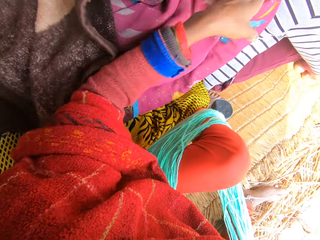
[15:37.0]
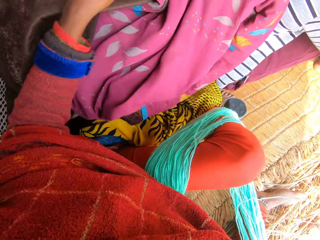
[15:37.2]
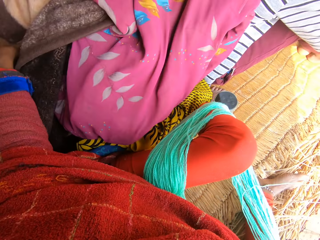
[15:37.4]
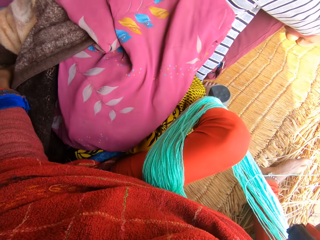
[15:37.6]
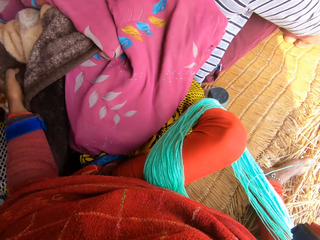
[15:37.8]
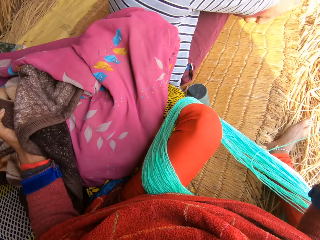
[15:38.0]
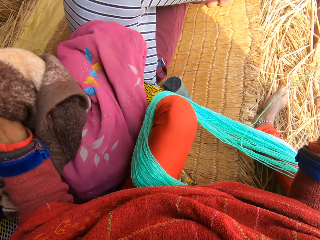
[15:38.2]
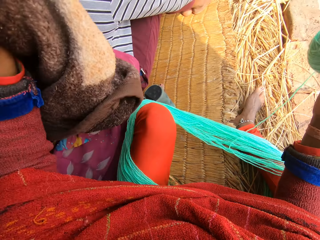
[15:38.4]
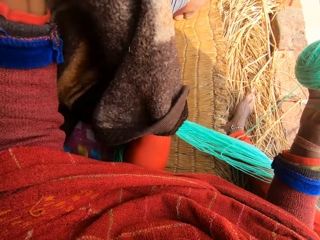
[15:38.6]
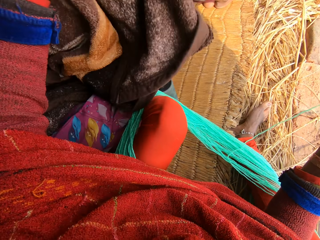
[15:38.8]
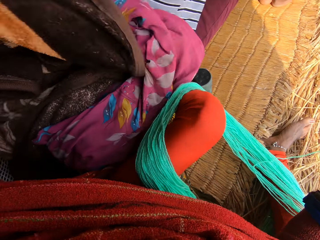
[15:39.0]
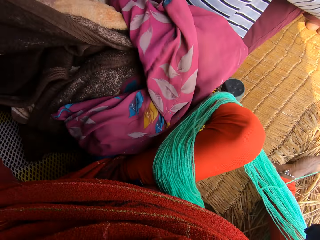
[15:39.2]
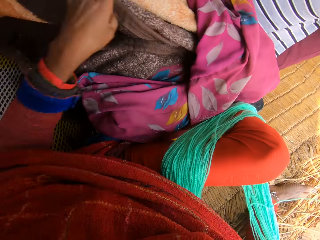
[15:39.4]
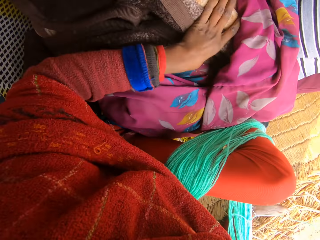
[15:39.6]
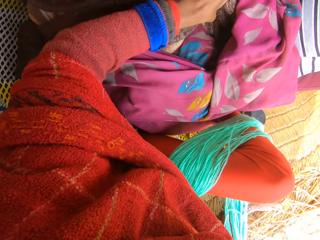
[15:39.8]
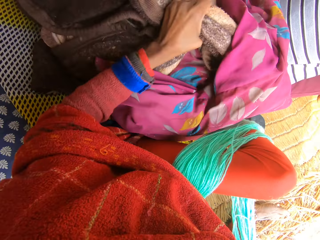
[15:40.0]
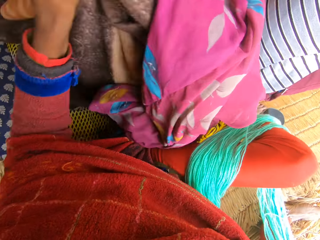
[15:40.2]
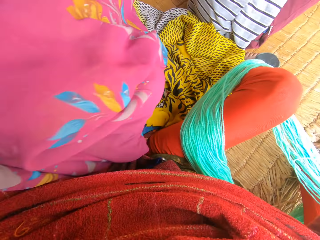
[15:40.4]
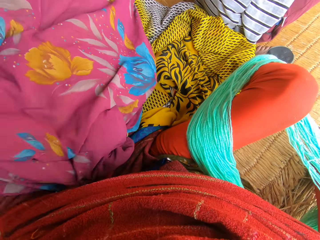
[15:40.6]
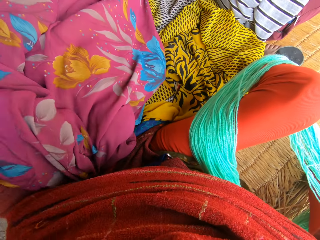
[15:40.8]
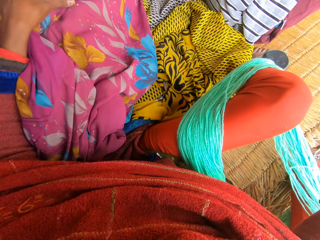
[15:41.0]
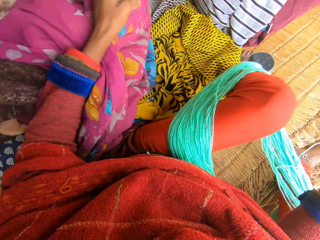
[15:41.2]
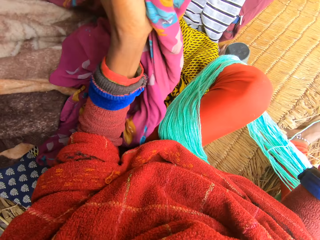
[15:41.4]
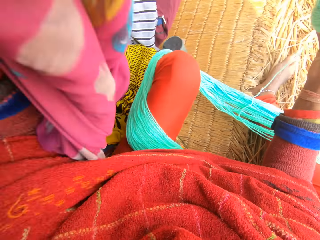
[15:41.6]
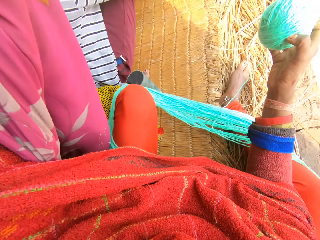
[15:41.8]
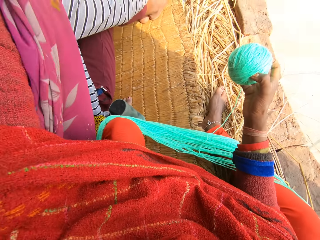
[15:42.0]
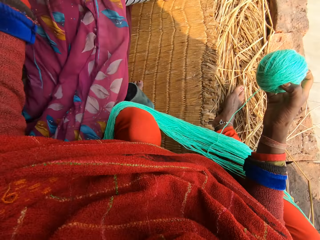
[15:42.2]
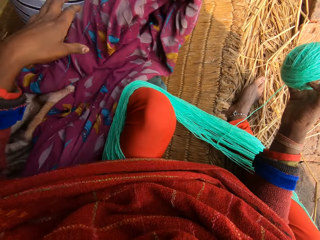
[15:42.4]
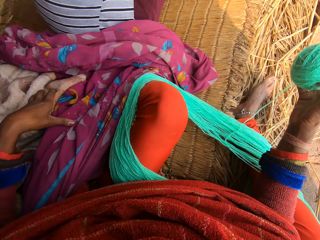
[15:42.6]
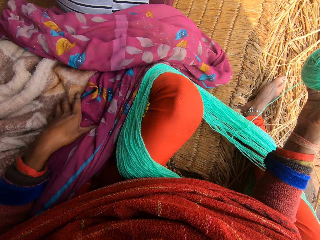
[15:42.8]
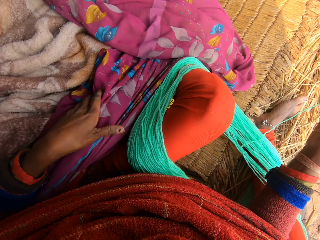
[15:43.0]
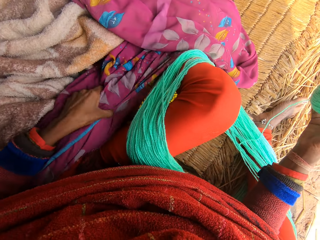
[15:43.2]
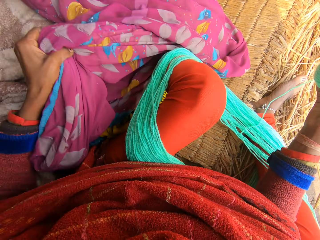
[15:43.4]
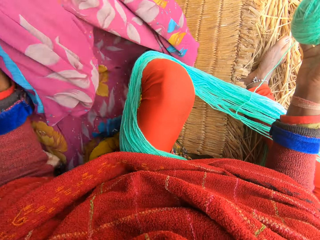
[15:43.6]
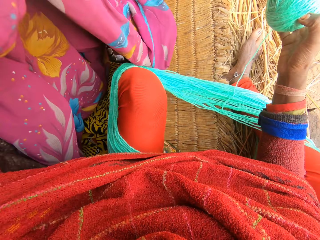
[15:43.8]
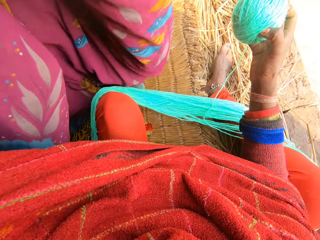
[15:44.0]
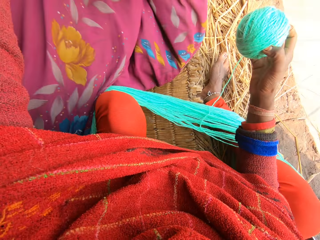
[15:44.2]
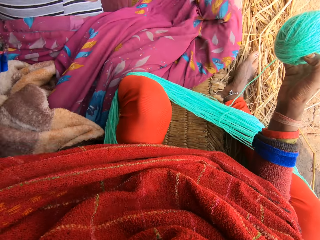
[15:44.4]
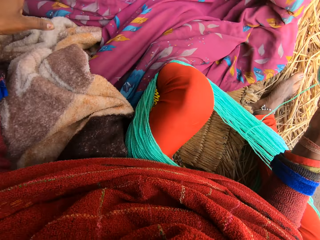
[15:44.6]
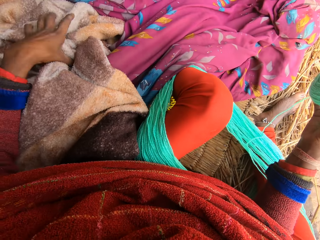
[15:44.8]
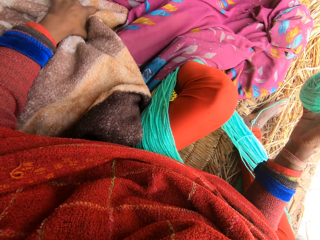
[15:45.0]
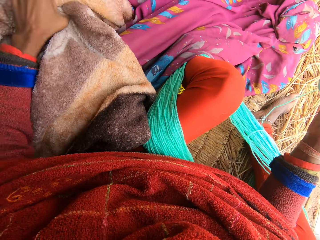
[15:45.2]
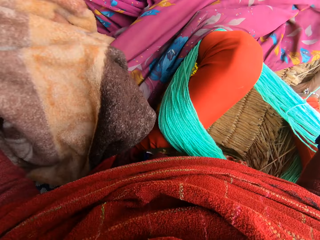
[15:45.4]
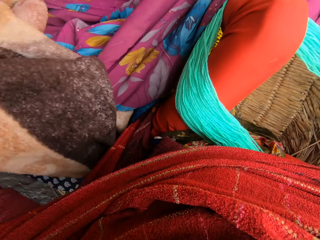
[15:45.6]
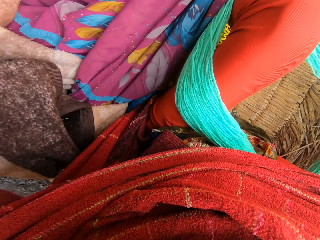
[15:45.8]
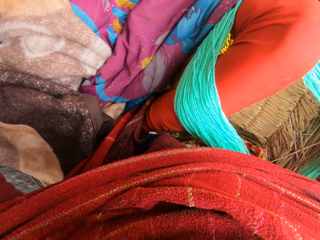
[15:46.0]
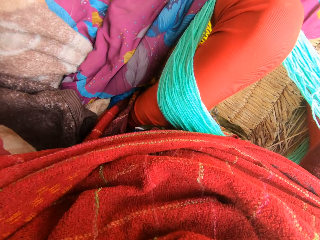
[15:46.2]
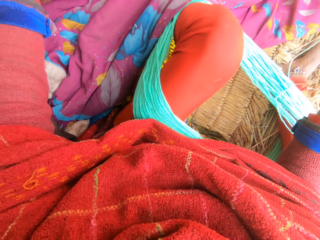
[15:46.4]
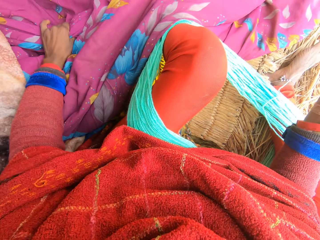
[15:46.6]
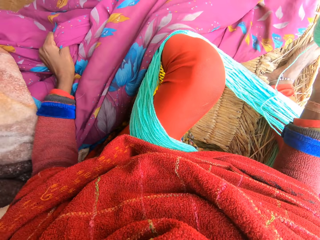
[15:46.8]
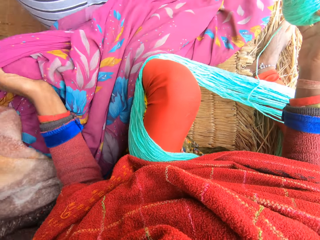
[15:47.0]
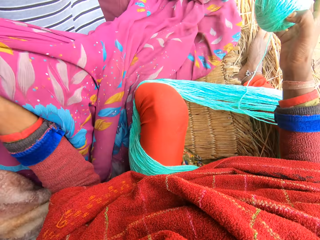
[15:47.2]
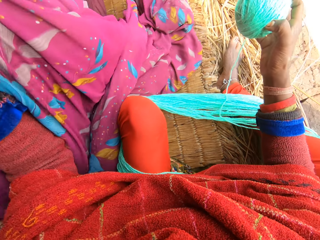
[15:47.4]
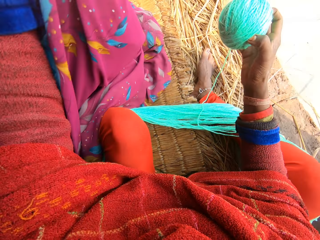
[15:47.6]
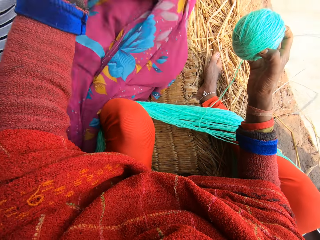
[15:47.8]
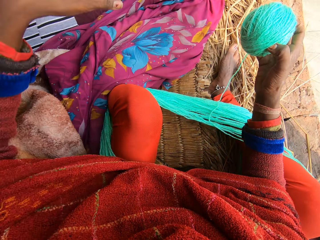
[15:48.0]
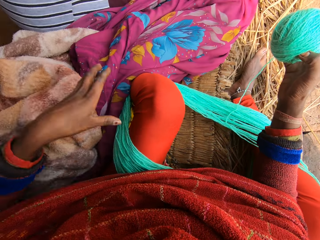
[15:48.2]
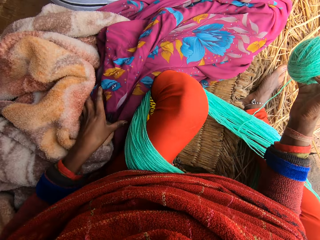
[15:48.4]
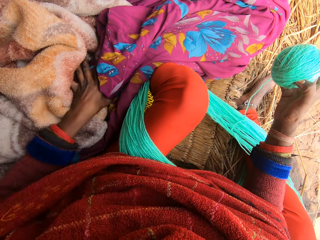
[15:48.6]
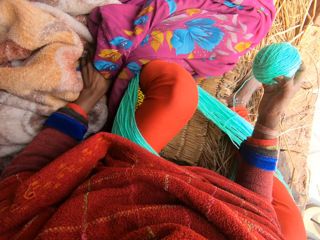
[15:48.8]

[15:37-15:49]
The camera wearer removes the blanket from the piece of cloth.

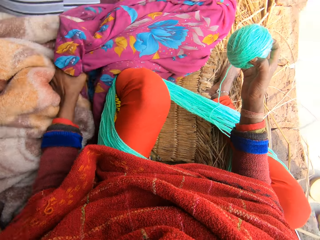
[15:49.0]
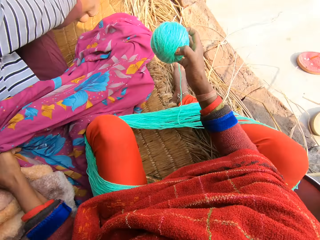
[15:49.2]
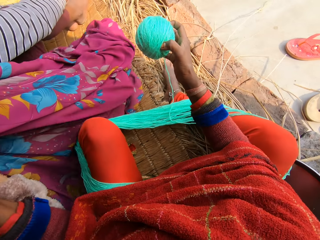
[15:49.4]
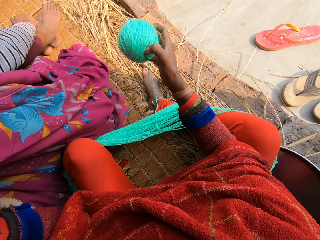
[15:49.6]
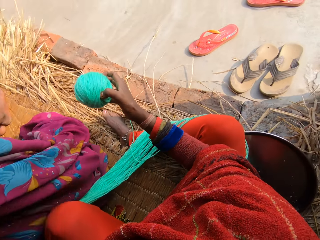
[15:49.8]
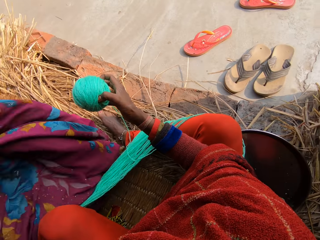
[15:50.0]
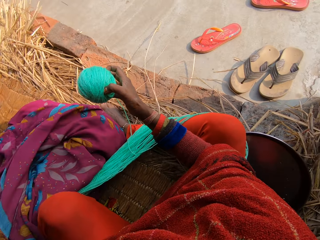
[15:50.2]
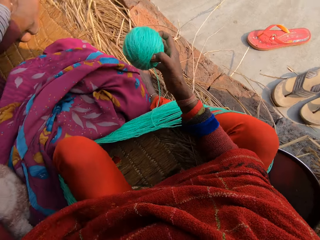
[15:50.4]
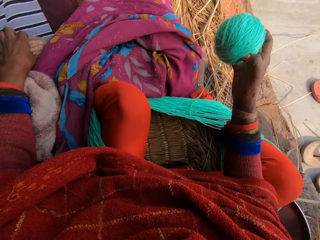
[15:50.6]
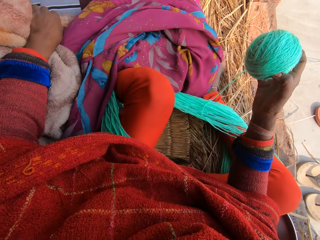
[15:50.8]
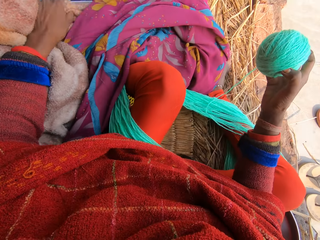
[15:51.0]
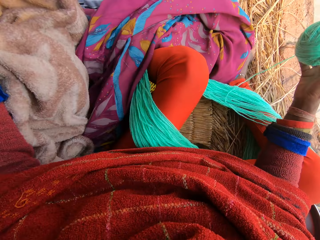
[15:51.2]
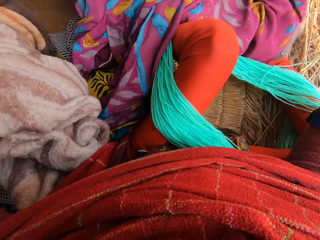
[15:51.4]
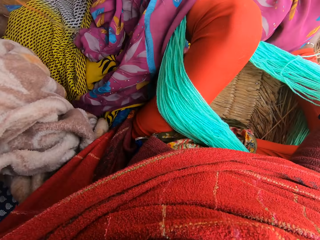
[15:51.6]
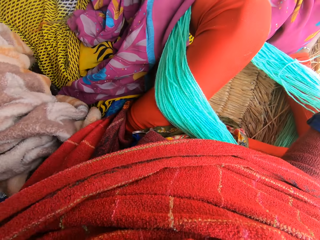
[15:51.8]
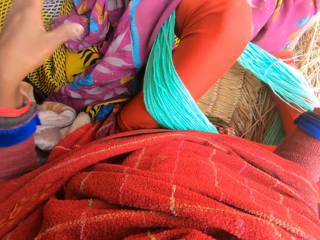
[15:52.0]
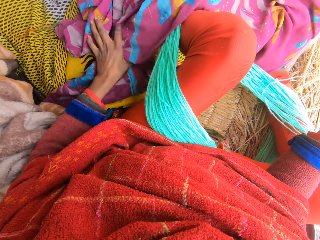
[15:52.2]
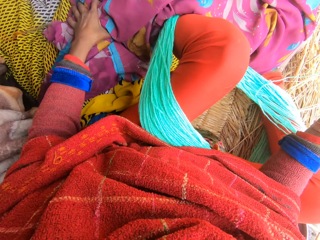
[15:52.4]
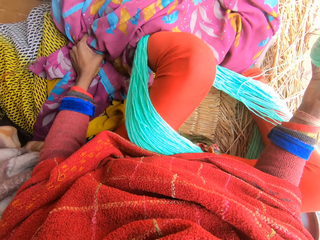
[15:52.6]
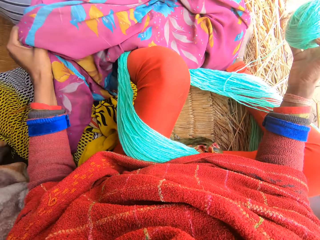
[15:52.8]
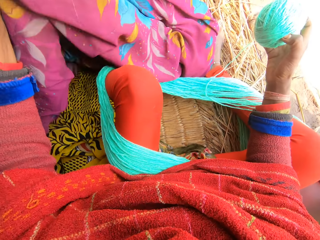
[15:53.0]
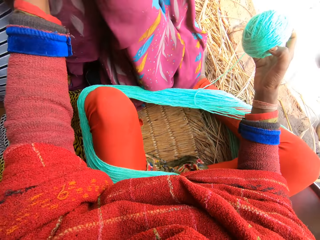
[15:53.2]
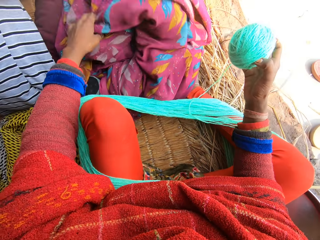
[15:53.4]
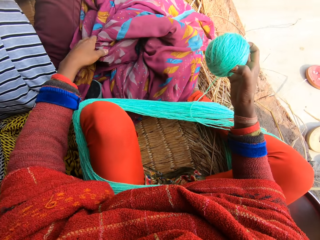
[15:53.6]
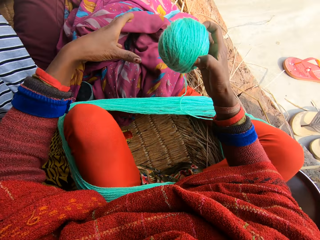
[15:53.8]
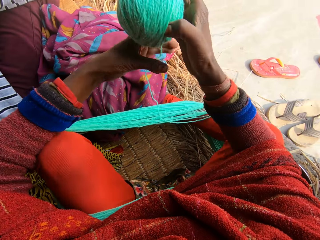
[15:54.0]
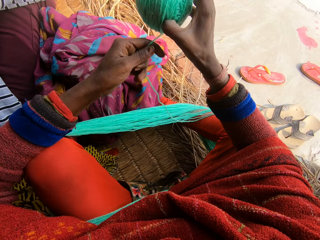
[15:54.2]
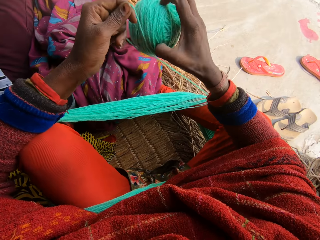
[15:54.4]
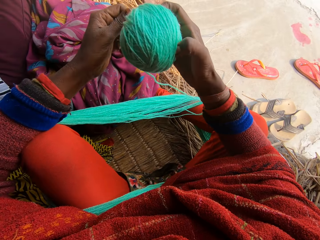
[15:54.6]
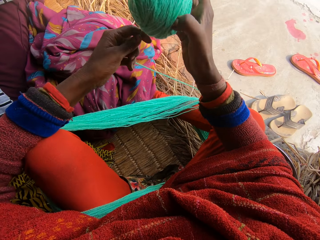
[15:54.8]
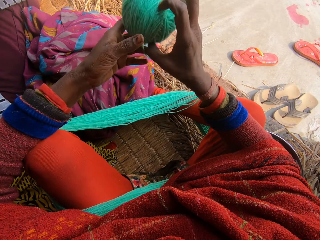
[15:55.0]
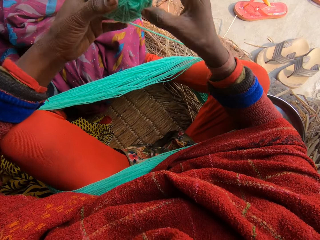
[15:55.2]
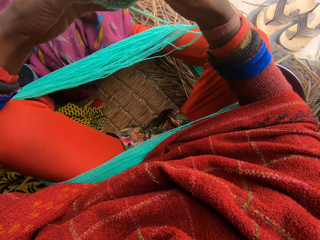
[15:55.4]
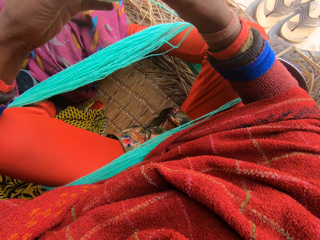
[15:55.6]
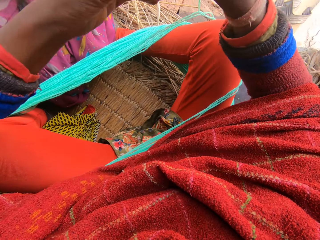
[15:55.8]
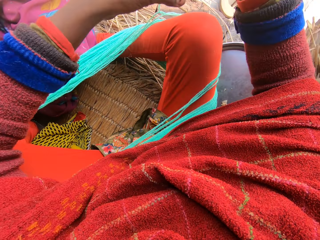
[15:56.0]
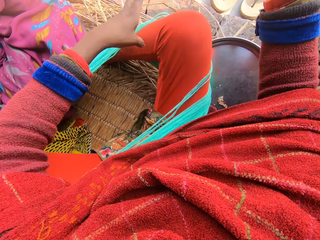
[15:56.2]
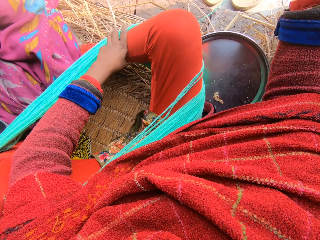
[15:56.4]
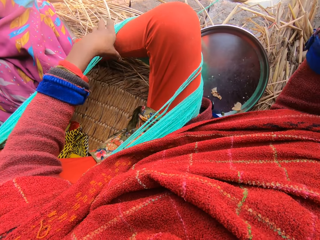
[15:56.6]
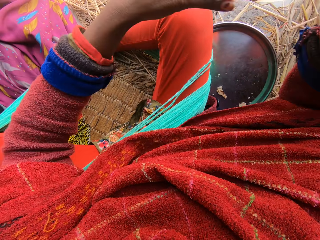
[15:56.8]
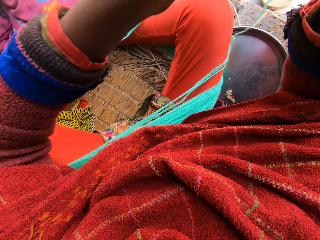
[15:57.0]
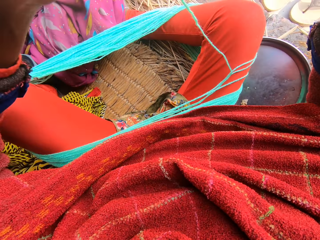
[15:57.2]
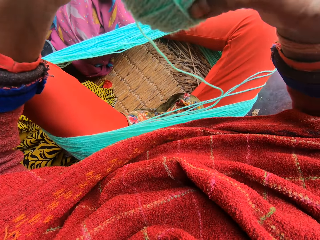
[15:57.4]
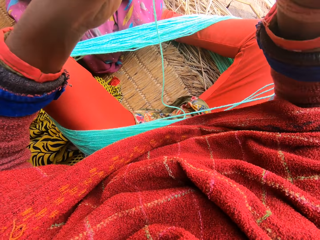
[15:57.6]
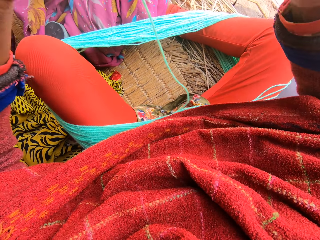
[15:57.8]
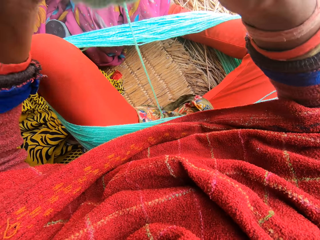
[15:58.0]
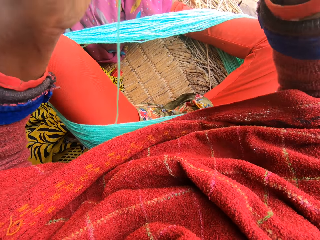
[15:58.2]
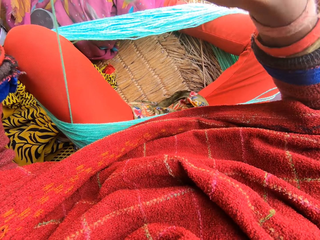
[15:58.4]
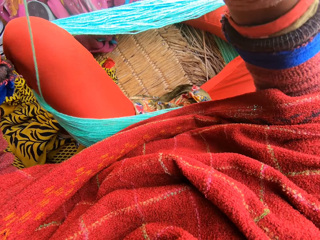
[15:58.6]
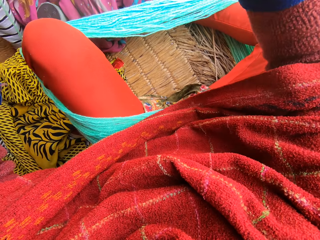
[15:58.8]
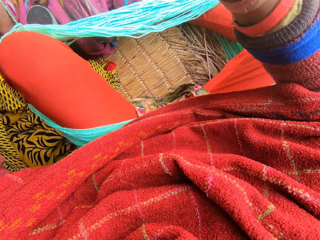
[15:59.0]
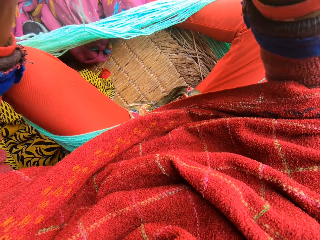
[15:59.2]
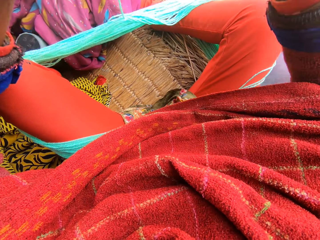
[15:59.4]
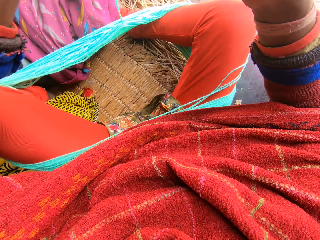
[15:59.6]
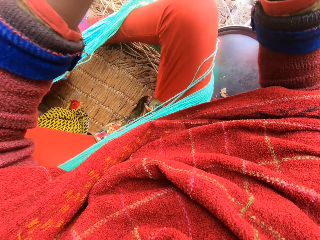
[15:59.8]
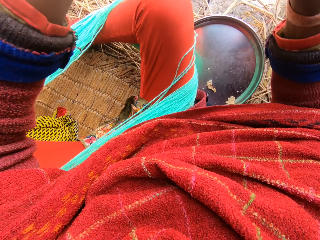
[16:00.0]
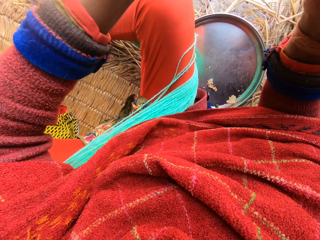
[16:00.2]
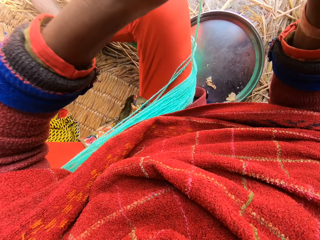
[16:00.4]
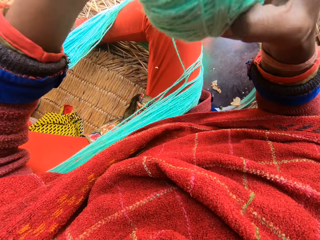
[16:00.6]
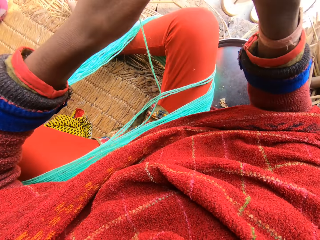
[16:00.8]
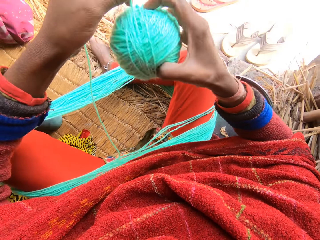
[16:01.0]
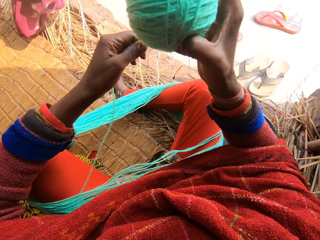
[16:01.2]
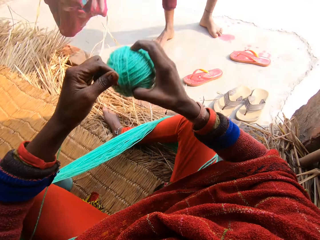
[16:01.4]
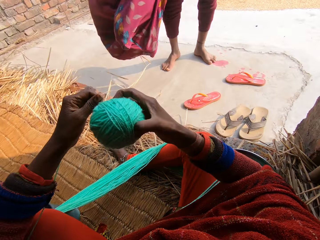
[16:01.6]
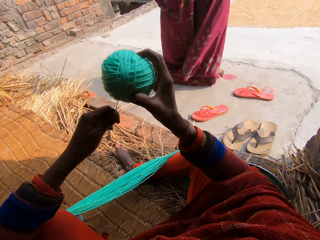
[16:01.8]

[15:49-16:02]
The camera wearer rolls the yarn into a ball with her hands. A man picks up a wrapper beside him with his right hand.
